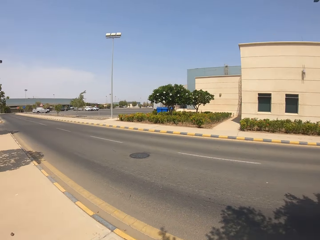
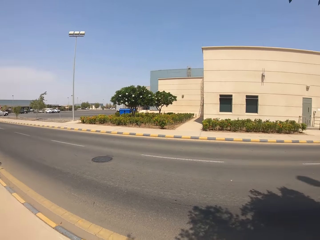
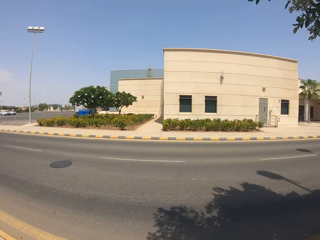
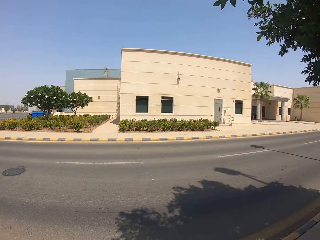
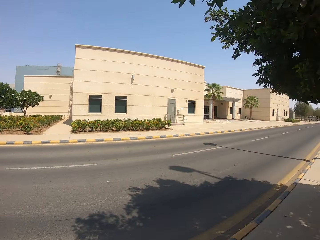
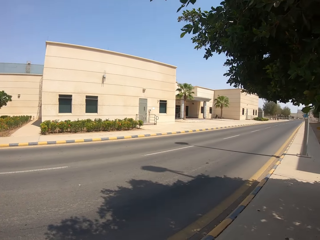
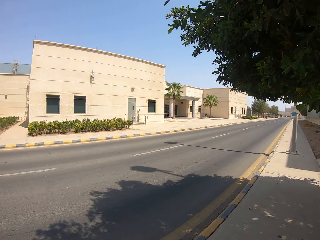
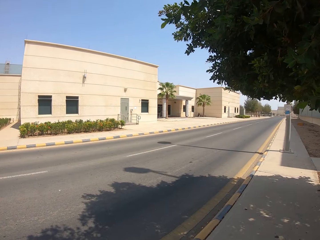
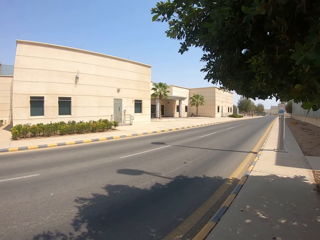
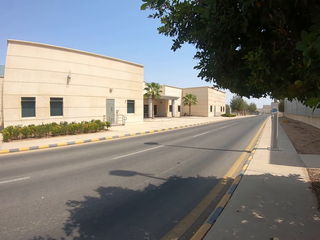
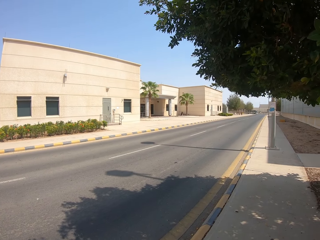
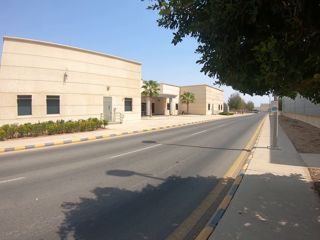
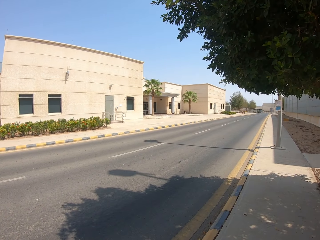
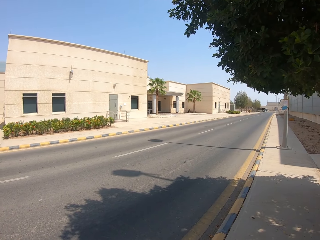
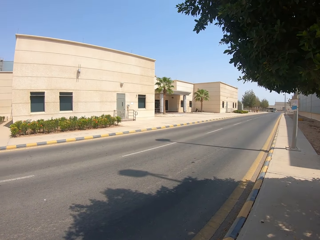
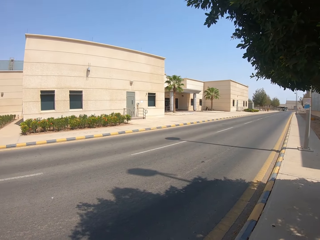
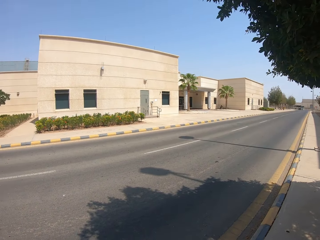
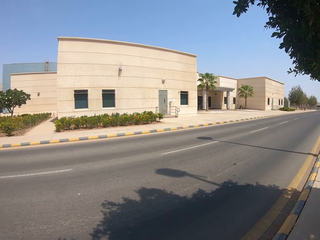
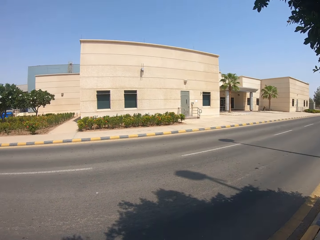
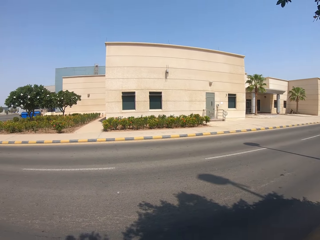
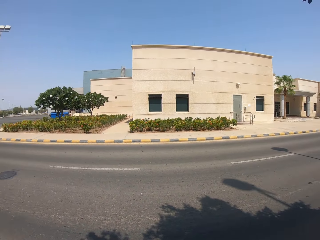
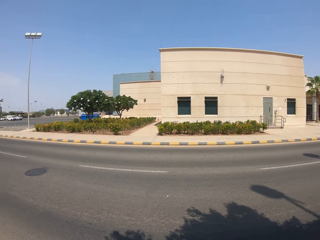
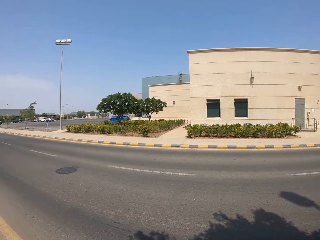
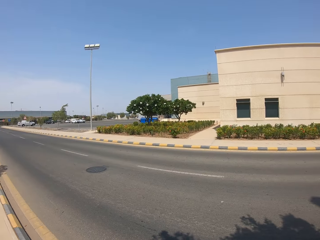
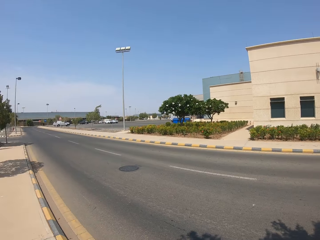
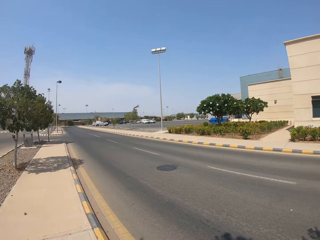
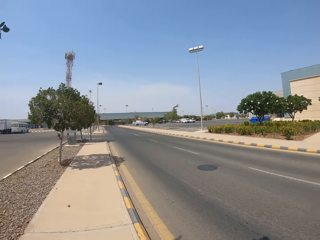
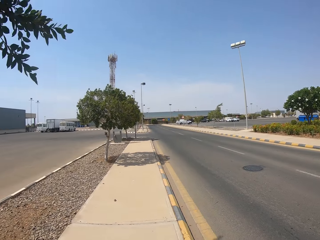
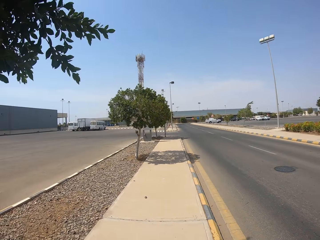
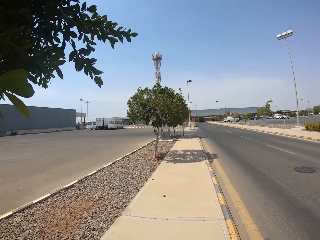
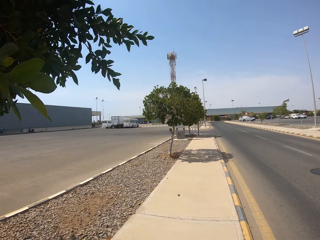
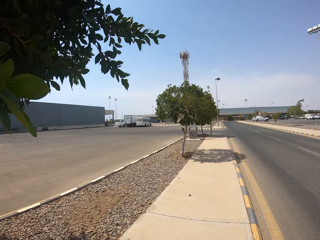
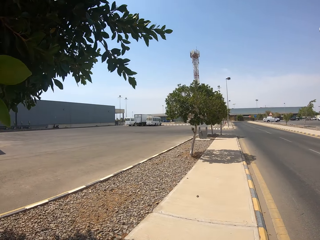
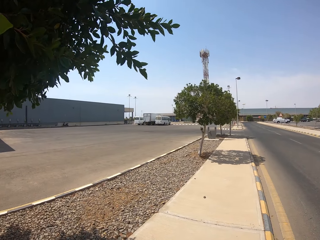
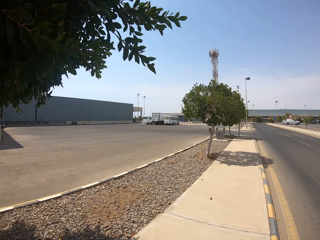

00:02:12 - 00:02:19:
The camera wearer looks on the opposite side of the road.

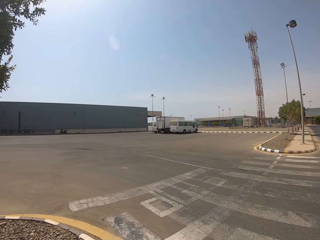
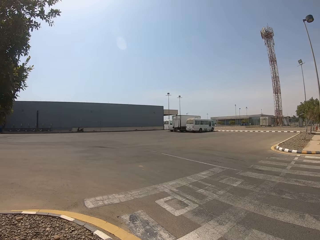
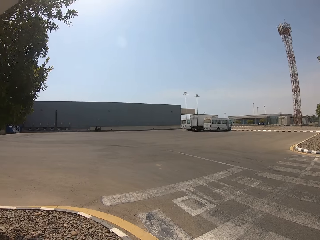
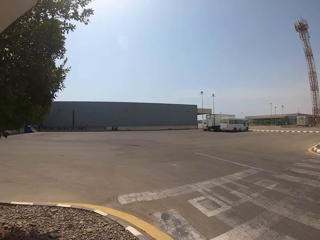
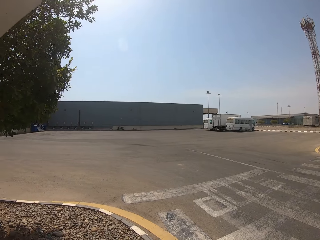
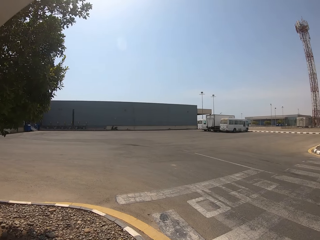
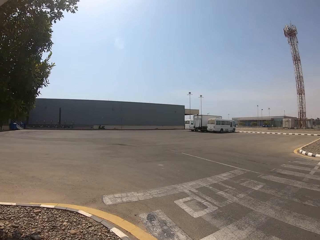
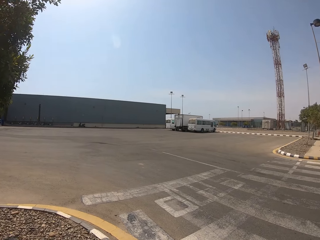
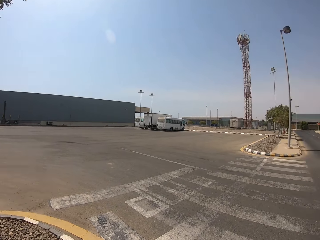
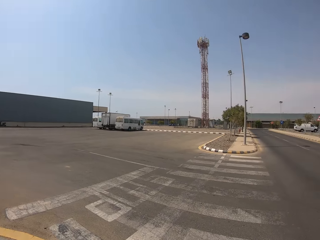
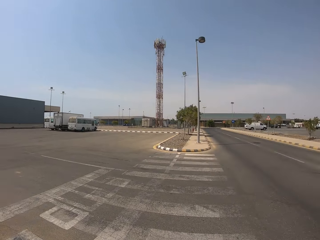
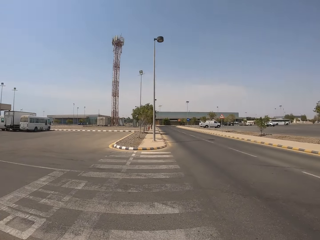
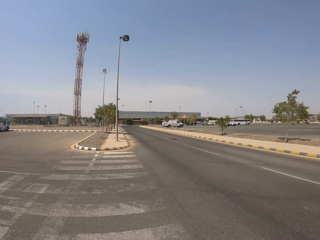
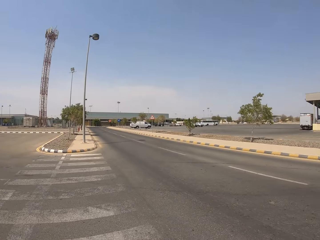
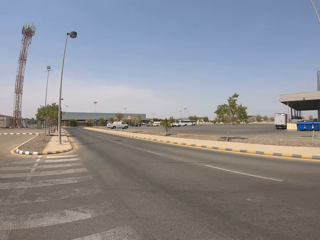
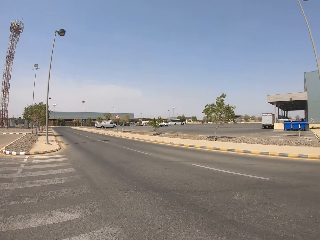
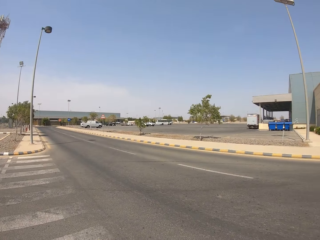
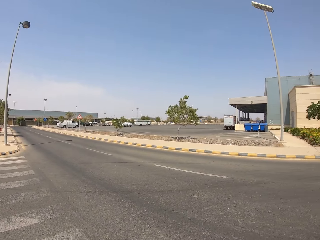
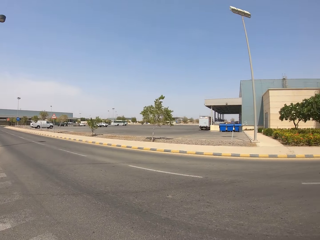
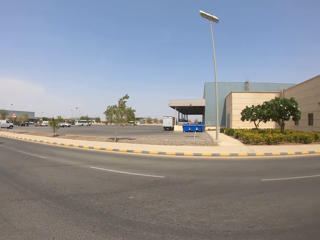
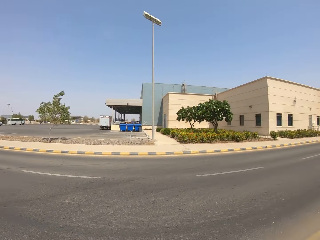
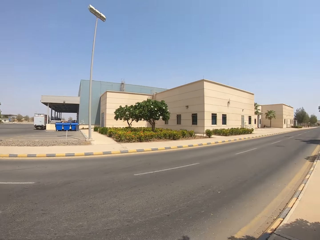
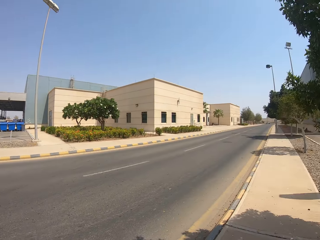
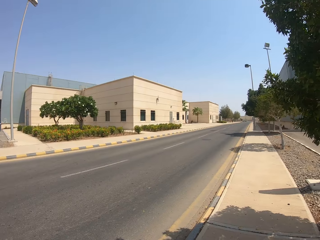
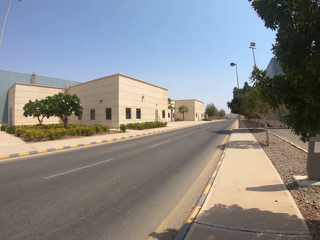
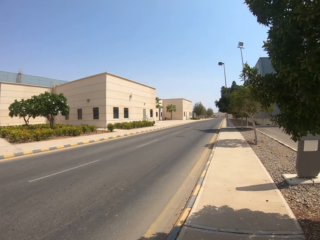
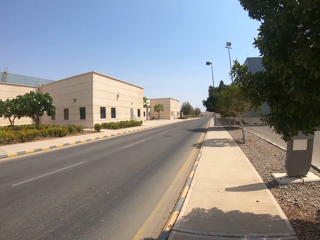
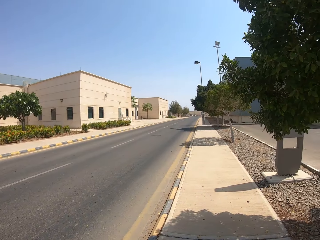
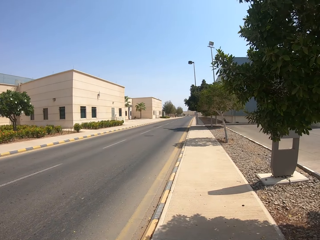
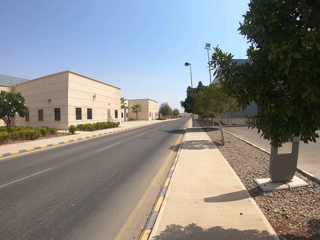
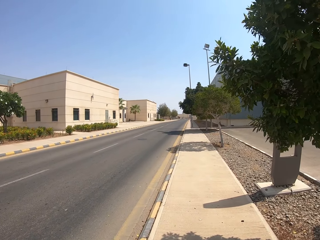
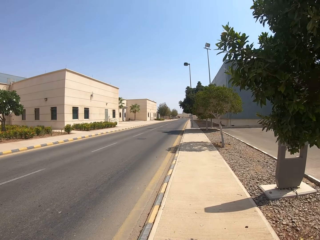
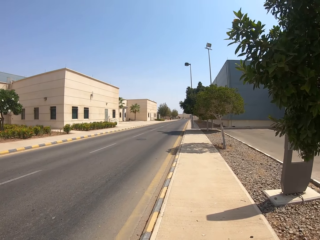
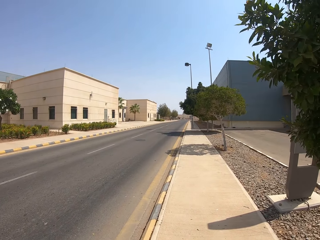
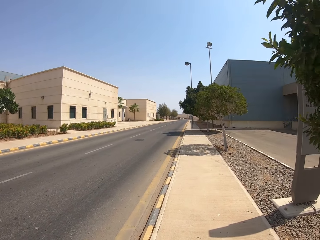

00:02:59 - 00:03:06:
The camera wearer looks around.

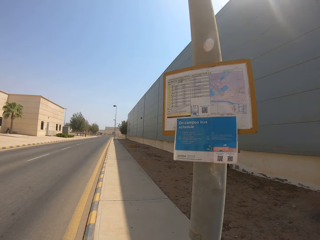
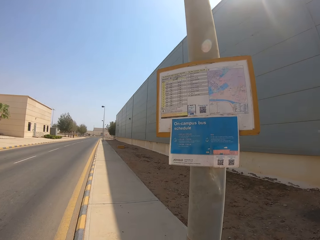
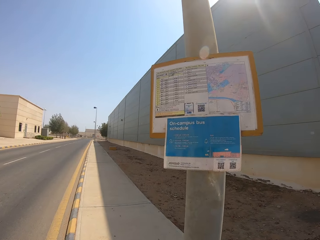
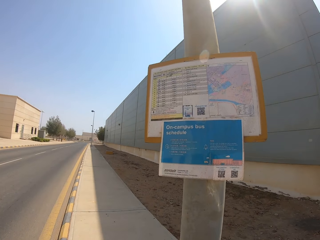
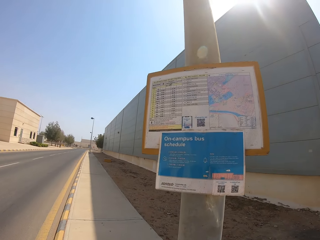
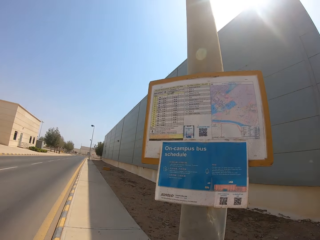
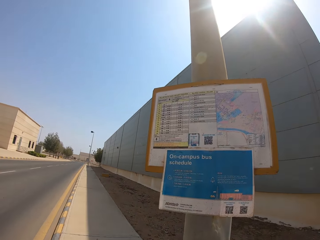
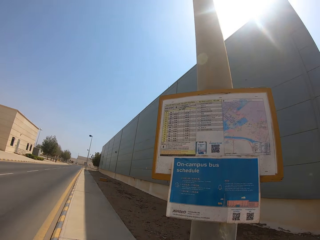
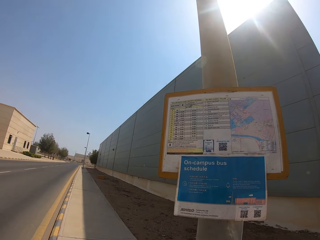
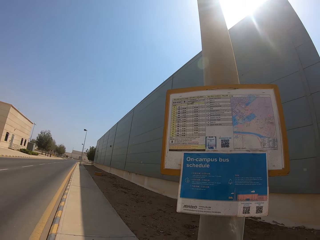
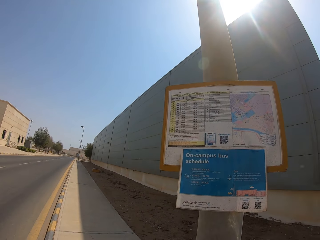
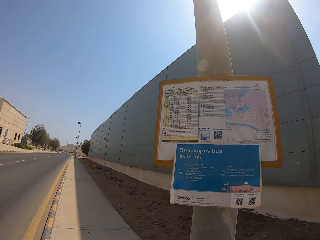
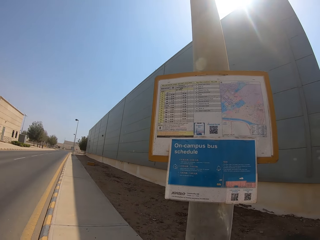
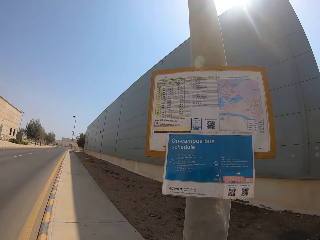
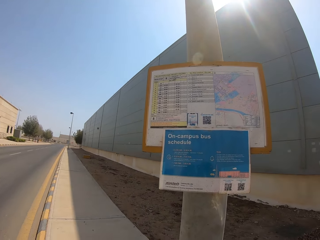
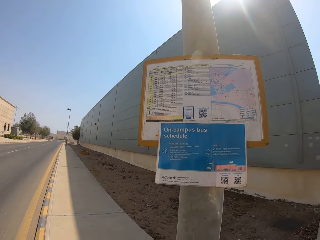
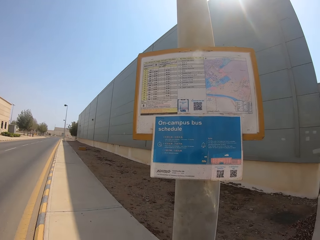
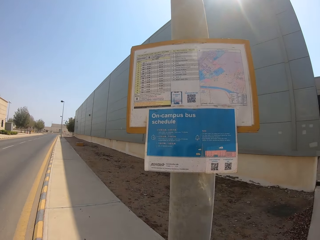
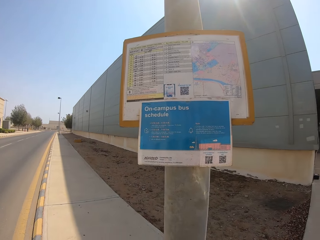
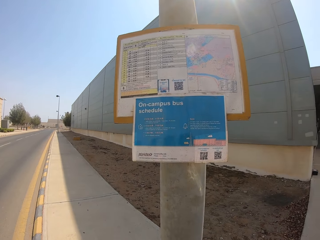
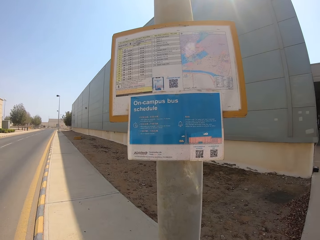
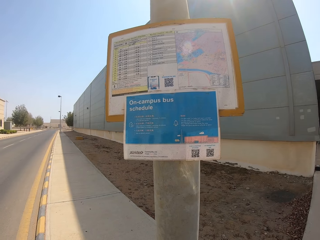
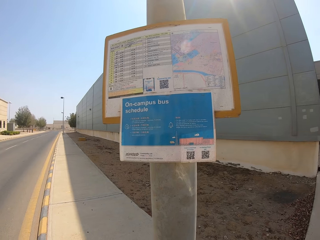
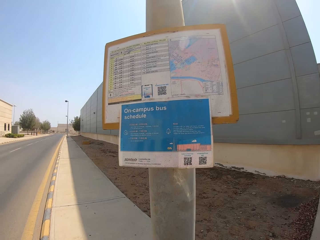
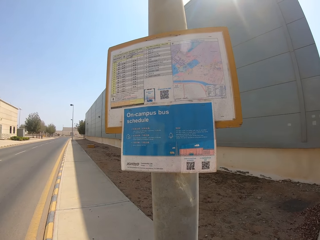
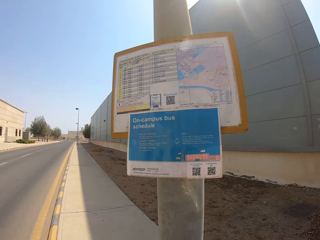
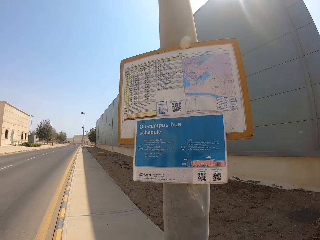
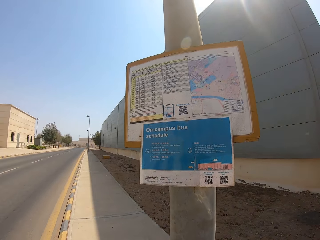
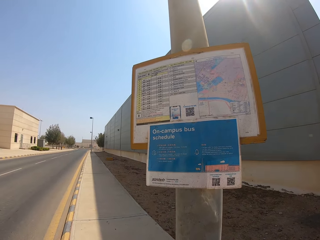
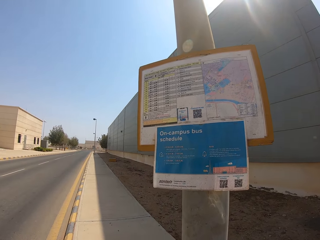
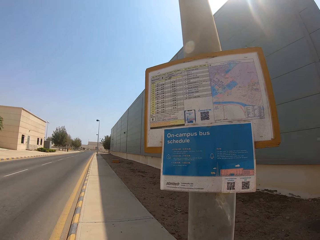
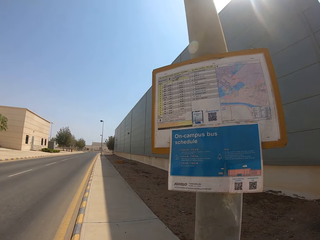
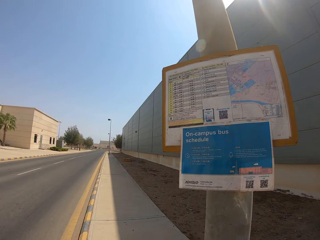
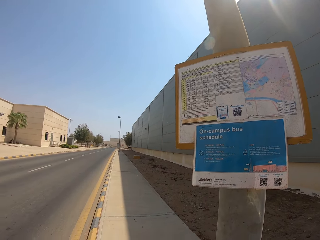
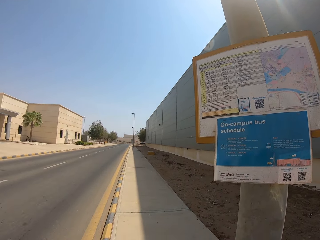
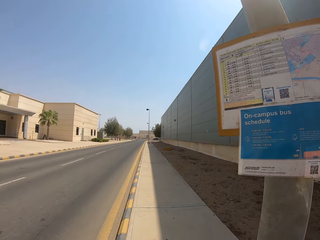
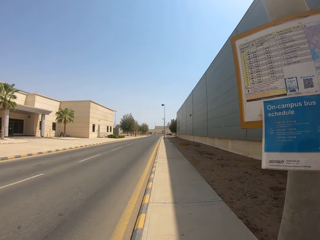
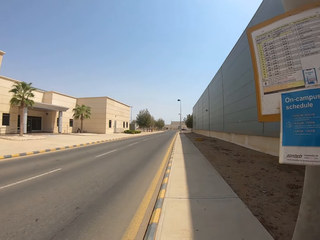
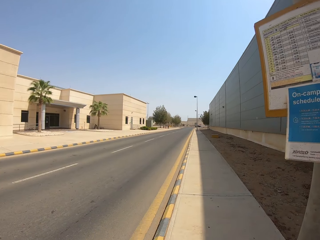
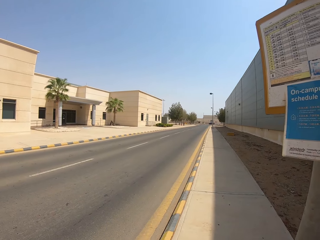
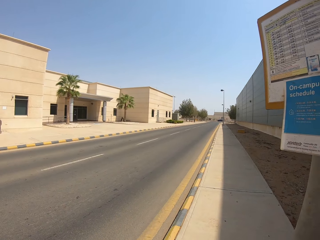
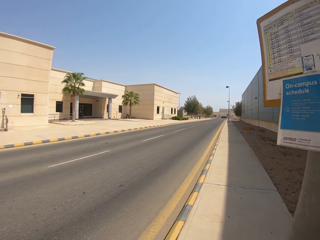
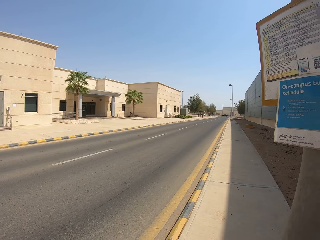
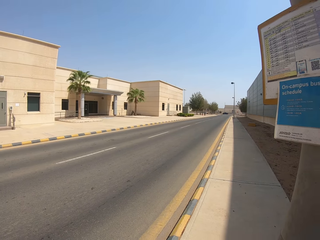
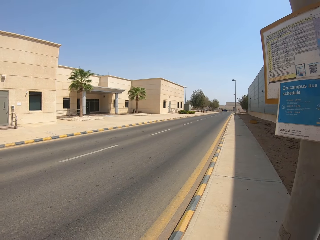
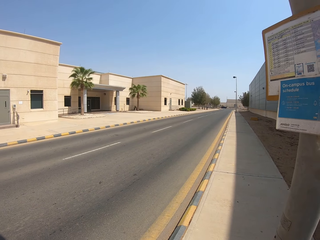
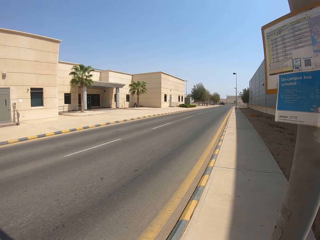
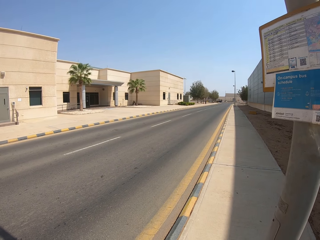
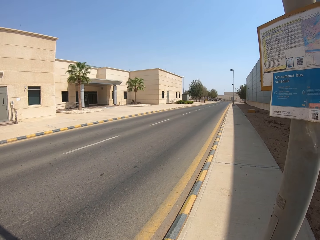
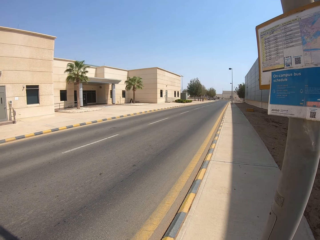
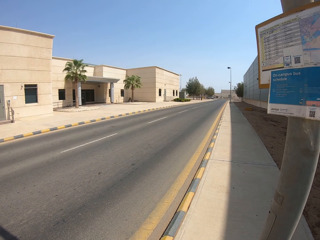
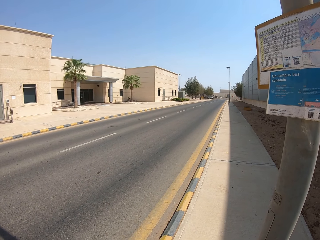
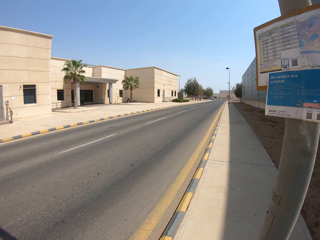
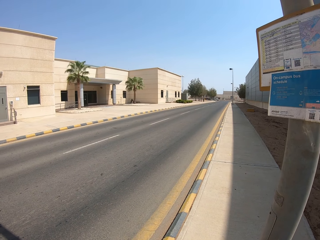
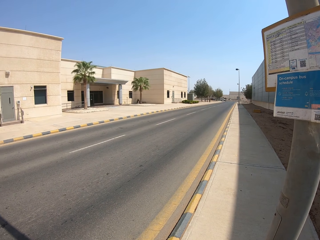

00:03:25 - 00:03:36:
The camera wearer reads on the signpost.
